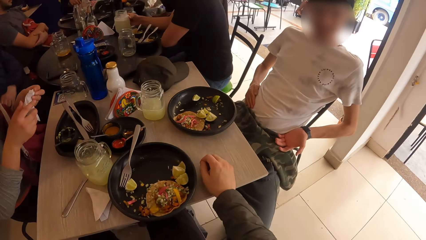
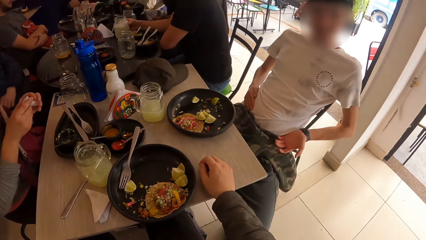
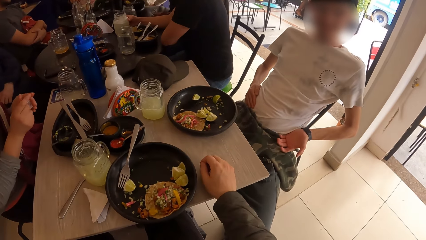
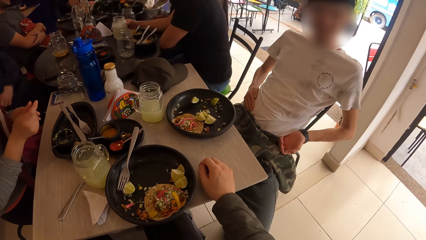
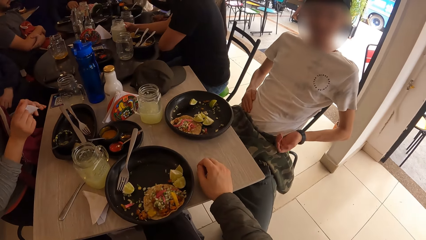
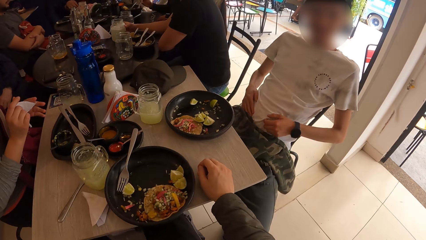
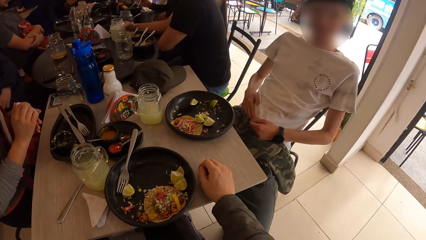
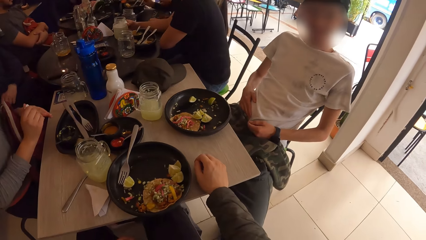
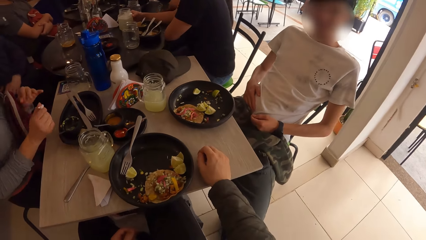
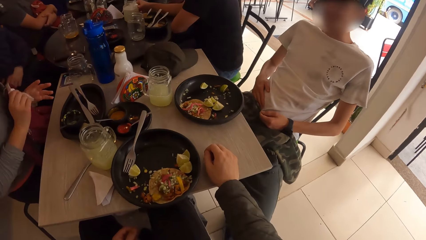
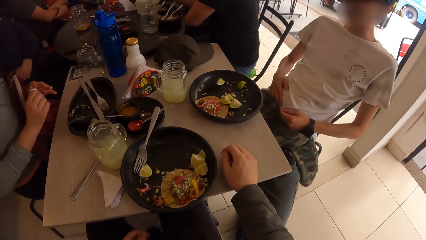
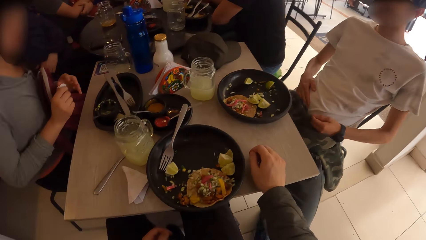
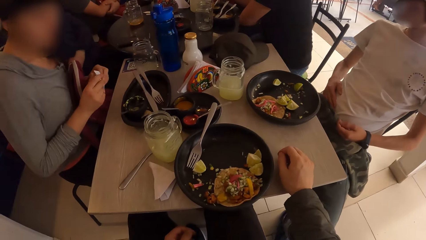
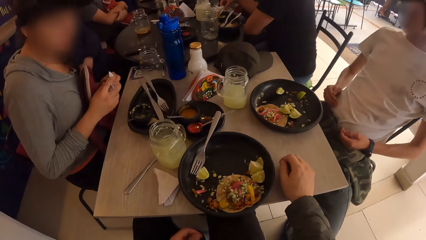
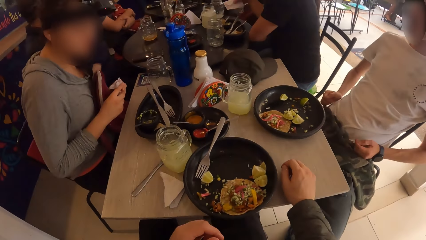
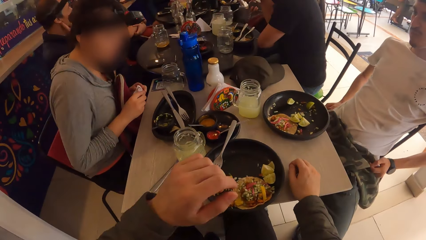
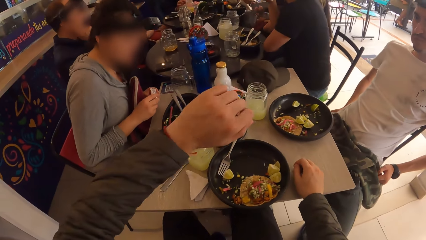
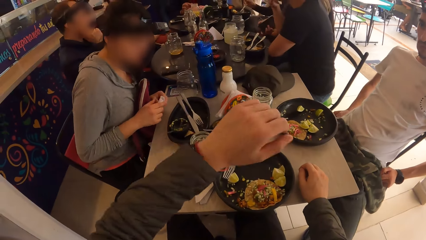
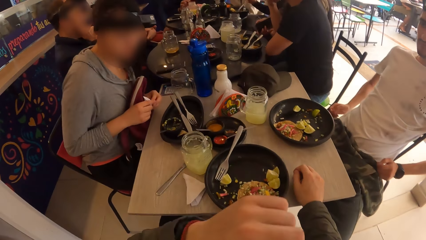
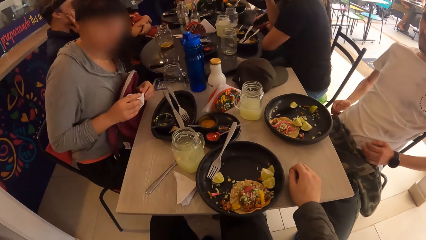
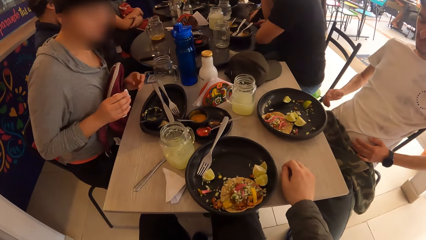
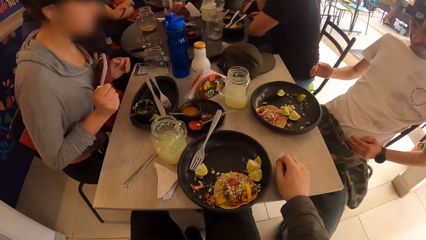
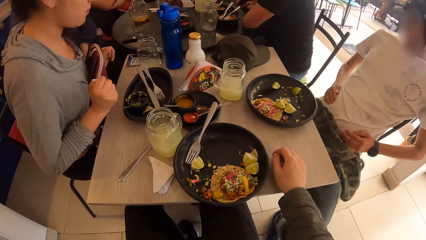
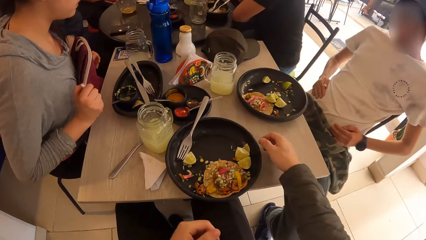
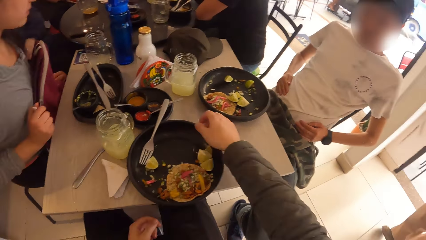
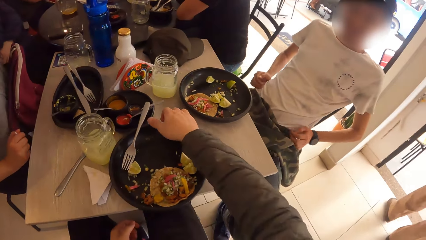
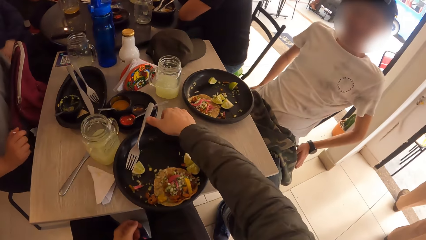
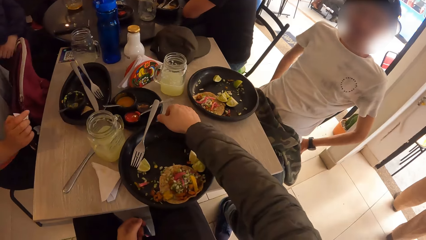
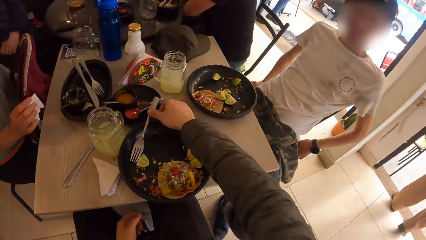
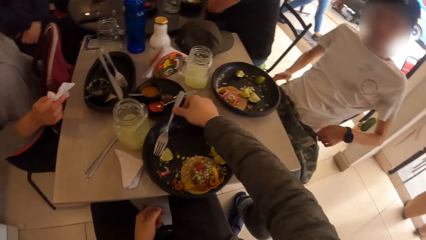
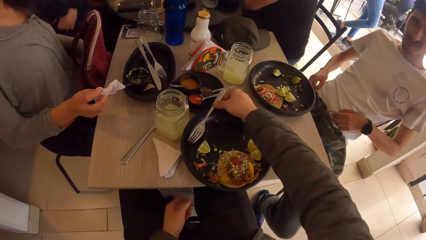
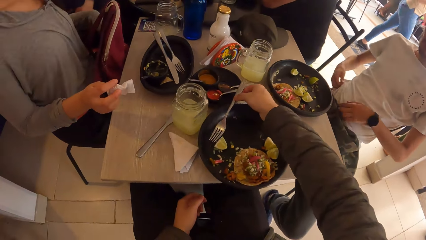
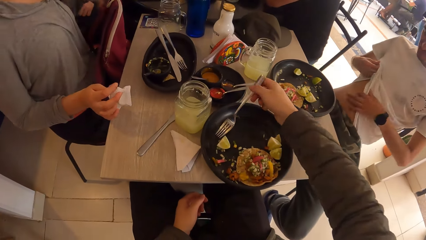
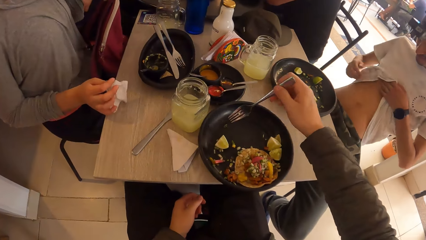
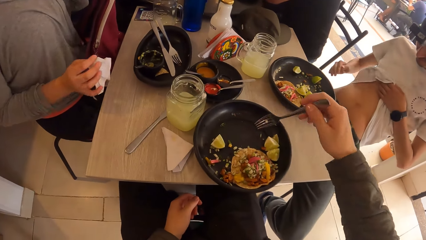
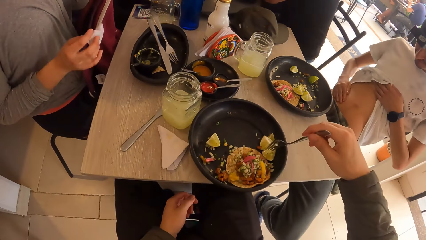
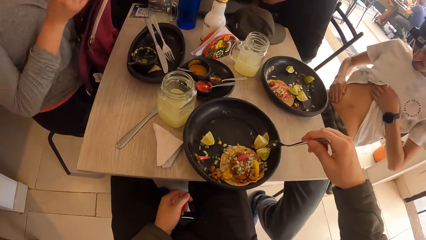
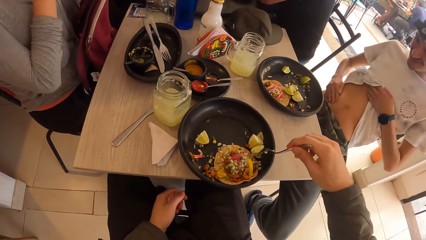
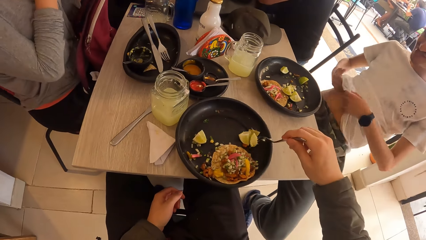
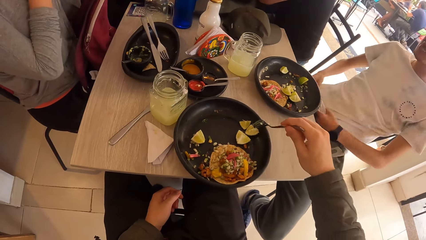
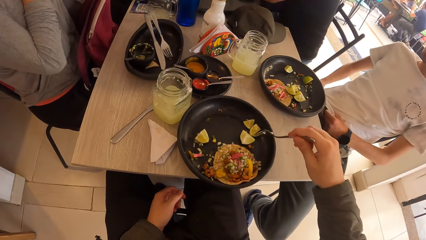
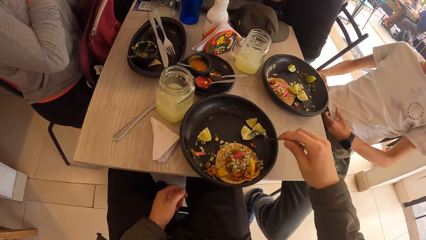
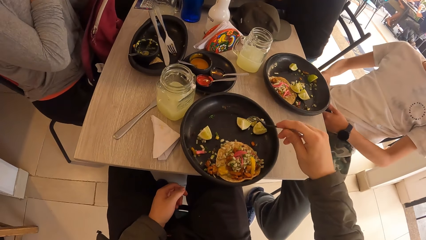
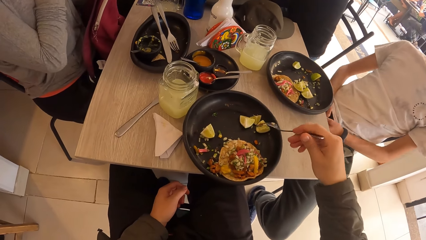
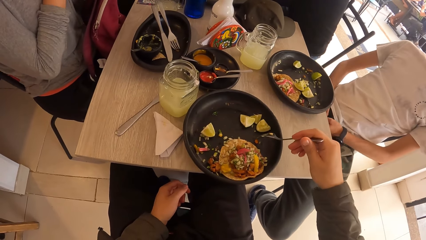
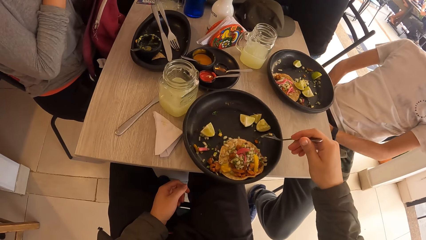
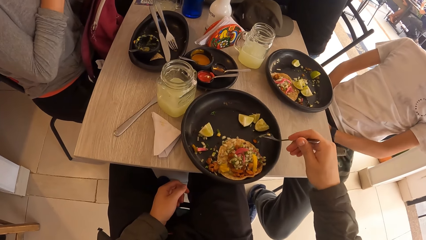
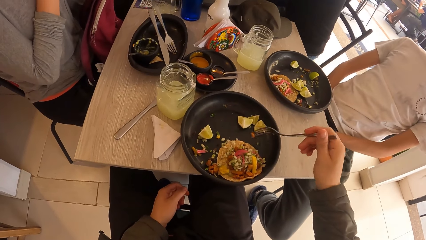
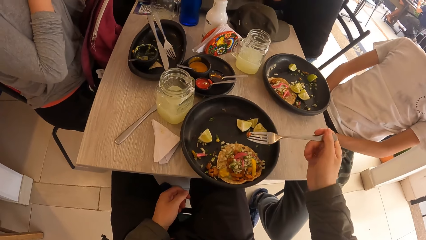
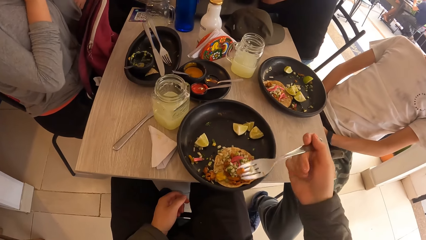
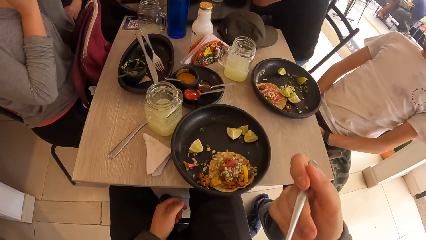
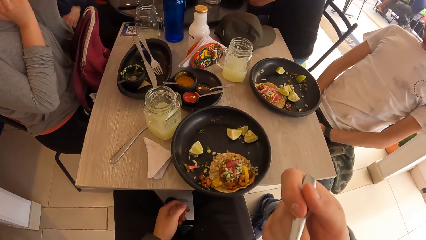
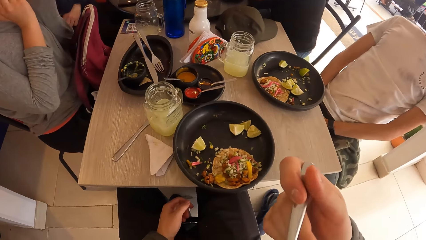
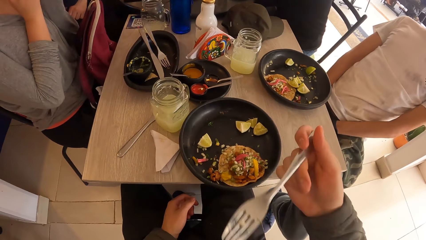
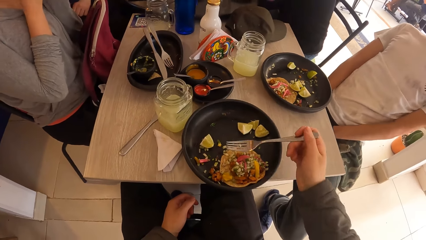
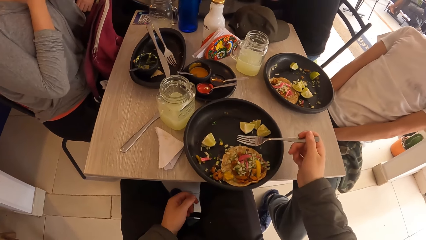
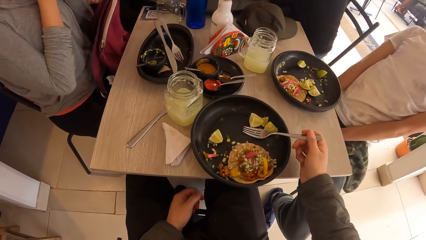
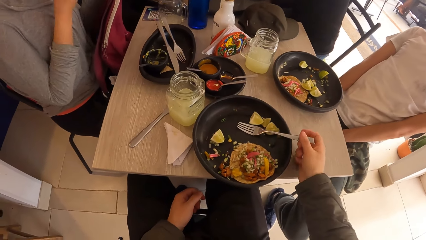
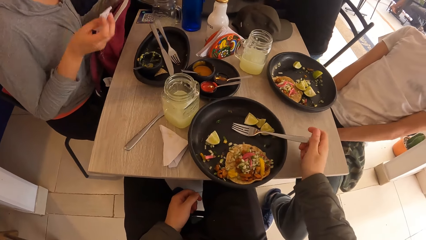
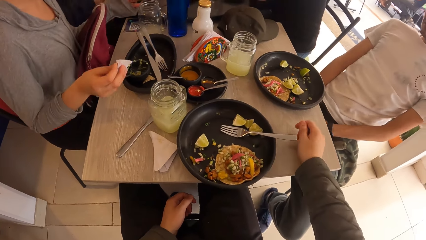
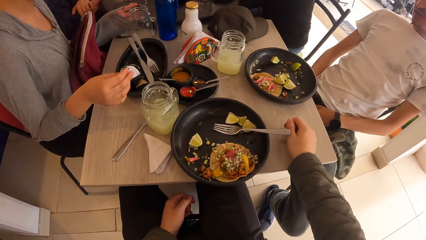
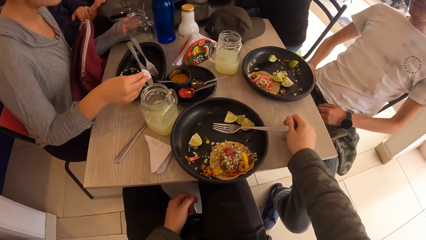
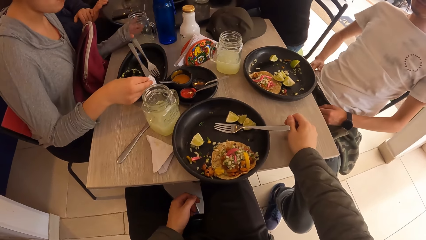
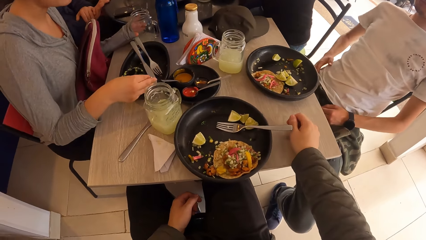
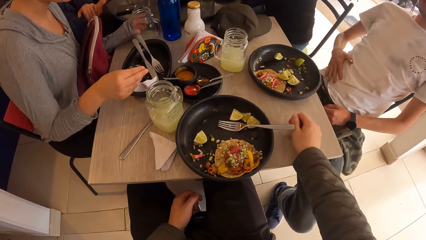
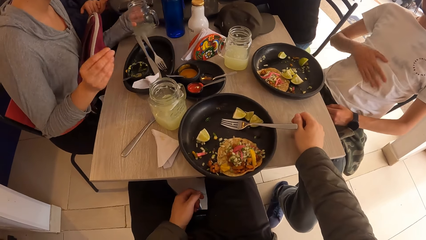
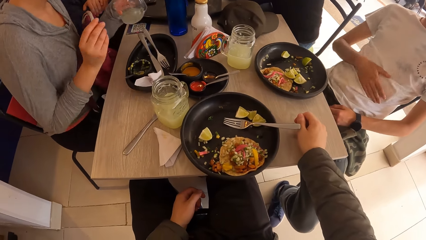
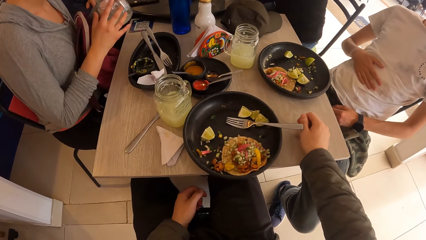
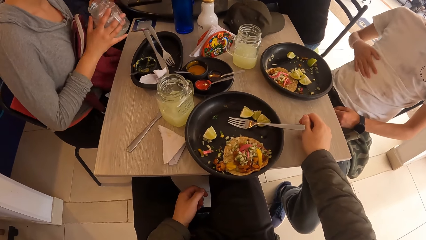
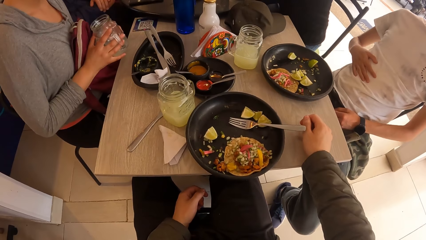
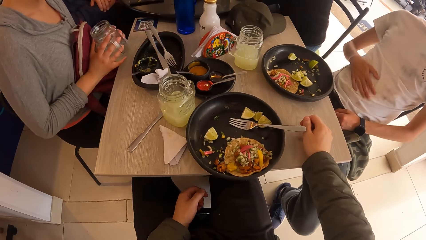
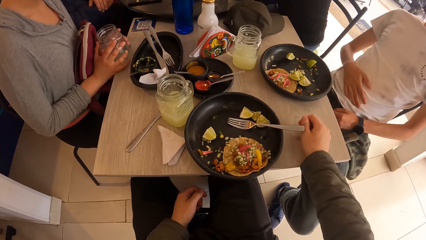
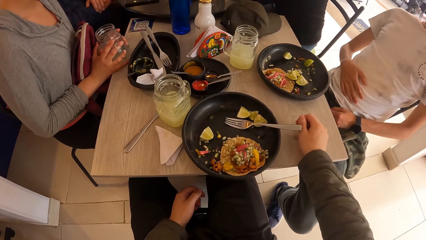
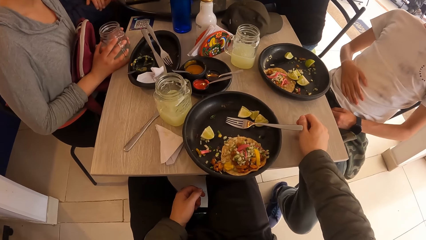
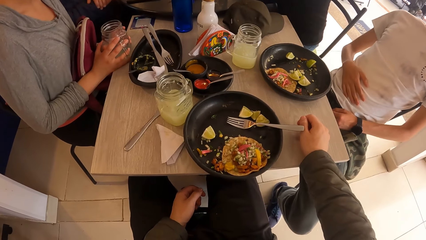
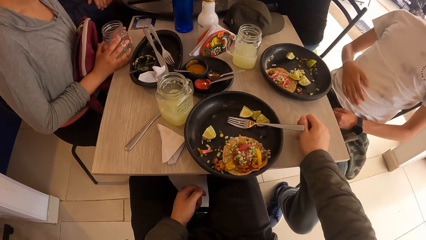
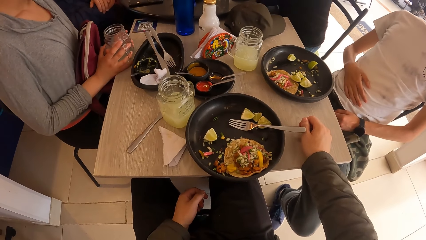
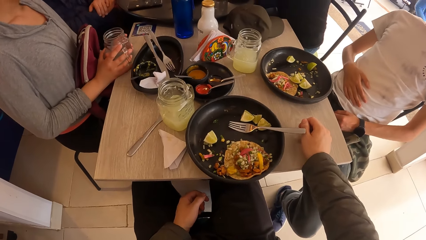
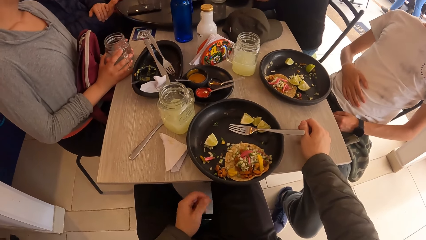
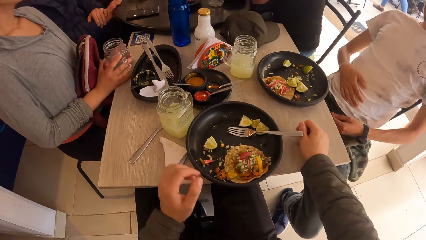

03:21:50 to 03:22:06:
The woman cleans both hands with the tissue in her left hand. A man gestures at the camera wearer. The camera wearer lifts his left hand. He picks the fork in the plate with his right hand. The man lifts his t-shirt with both hands and taps his stomach. The camera wearer moves the diced lime in the plate with the fork in his right hand. He picks a diced carrot from the plate with the fork in his right hand. He eats the diced carrot with the fork in his right hand. He drops the fork in his right hand in the plate. He places his right hand on the table. The woman drops the tissue in her right hand in the plate. The woman picks a glass or mug of juice from the table with her left hand. The man rubs his stomach with the right hand. The woman holds the mug of juice with both hands. The woman places the cup on the table with both hands.
